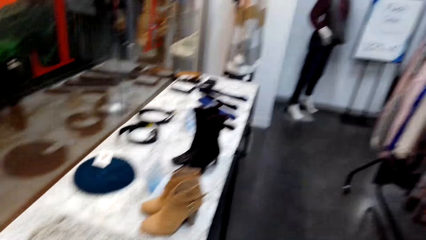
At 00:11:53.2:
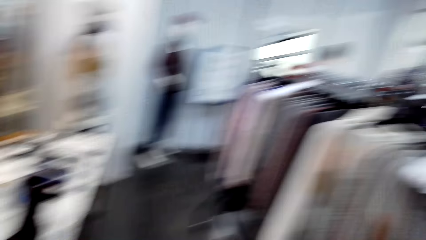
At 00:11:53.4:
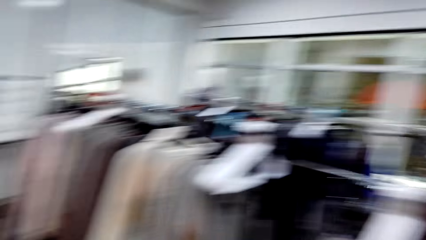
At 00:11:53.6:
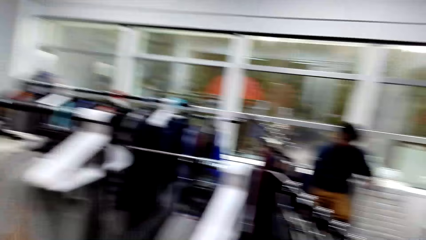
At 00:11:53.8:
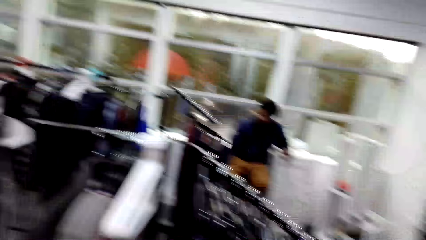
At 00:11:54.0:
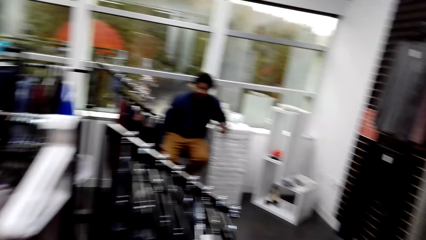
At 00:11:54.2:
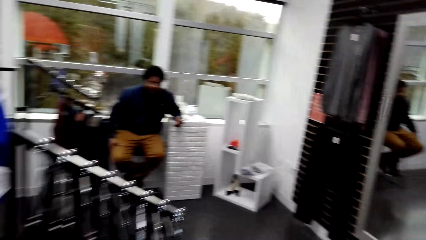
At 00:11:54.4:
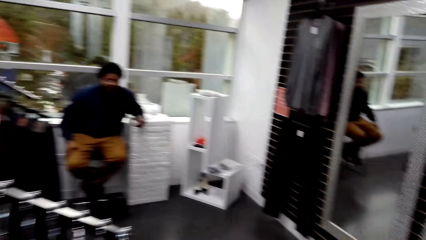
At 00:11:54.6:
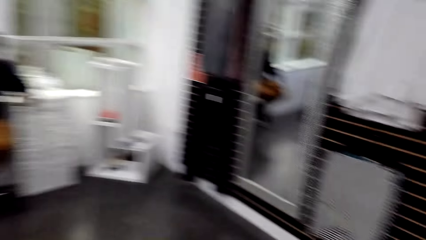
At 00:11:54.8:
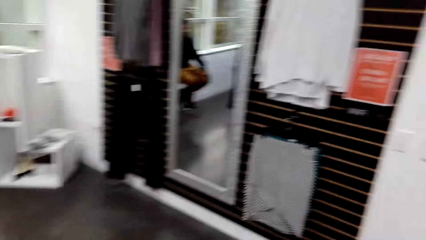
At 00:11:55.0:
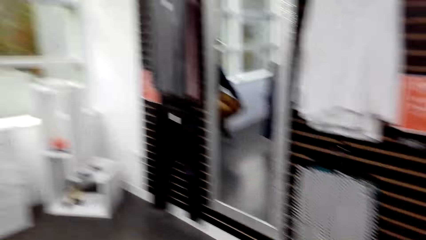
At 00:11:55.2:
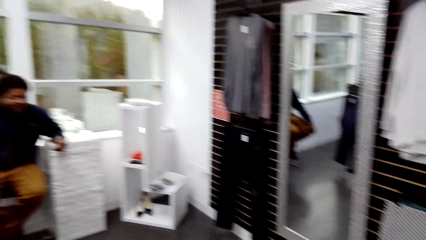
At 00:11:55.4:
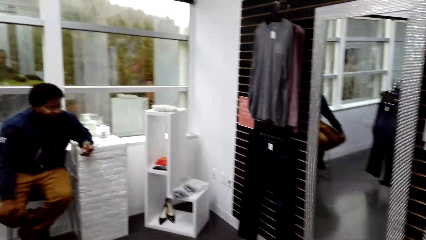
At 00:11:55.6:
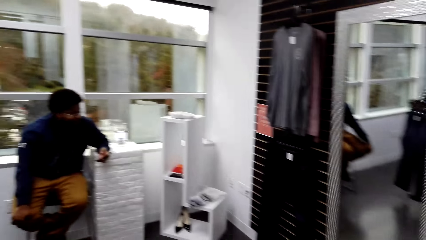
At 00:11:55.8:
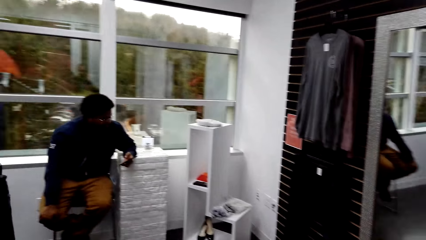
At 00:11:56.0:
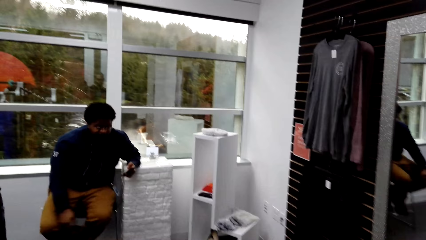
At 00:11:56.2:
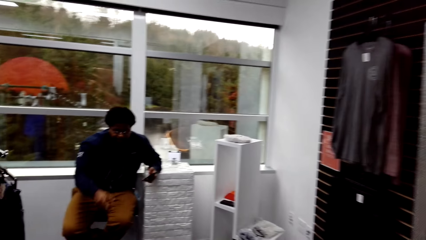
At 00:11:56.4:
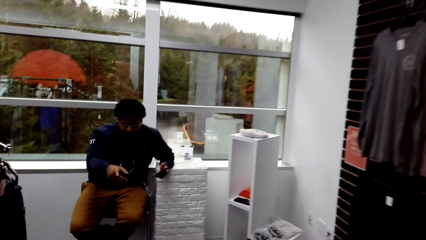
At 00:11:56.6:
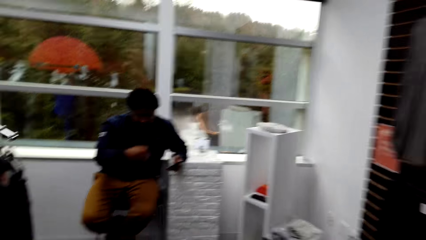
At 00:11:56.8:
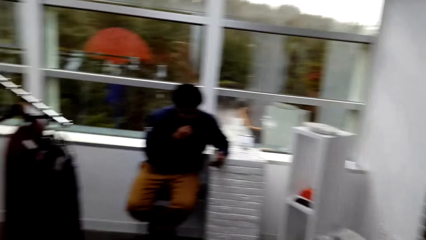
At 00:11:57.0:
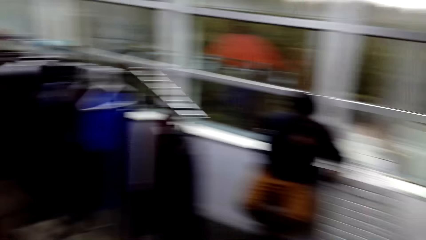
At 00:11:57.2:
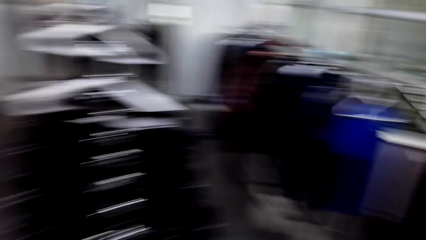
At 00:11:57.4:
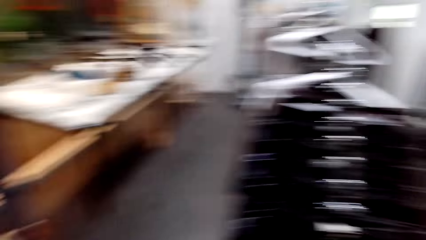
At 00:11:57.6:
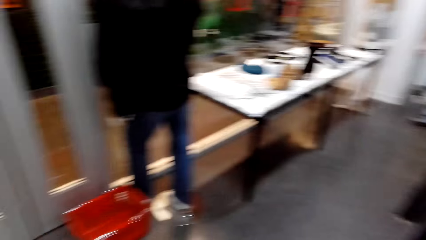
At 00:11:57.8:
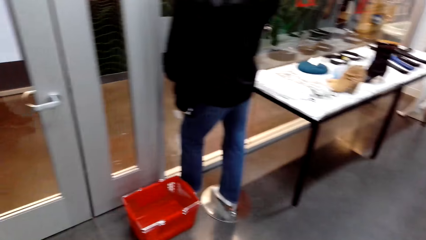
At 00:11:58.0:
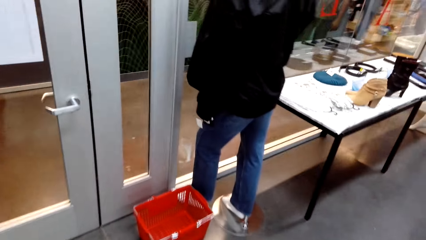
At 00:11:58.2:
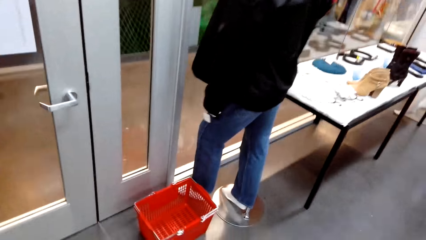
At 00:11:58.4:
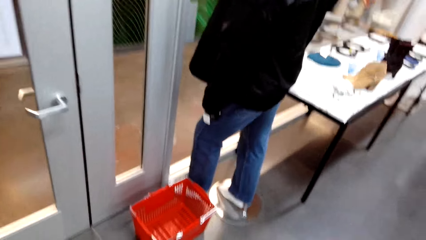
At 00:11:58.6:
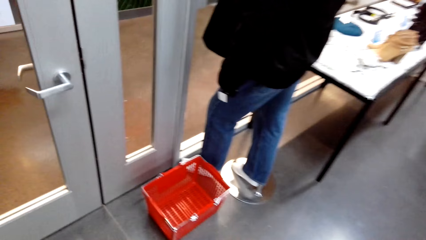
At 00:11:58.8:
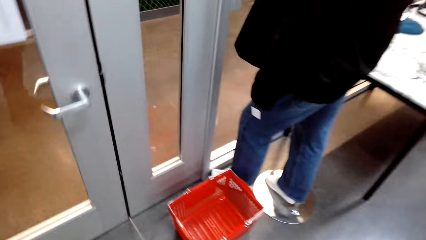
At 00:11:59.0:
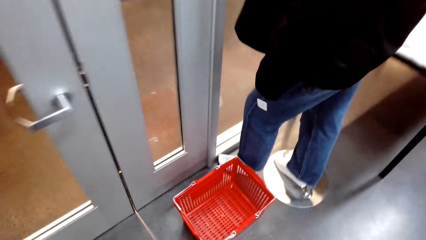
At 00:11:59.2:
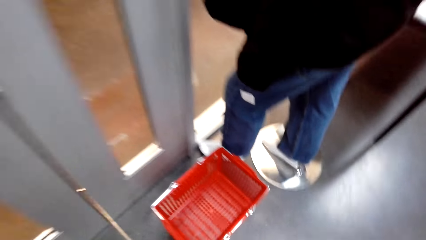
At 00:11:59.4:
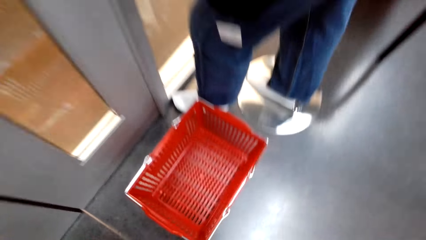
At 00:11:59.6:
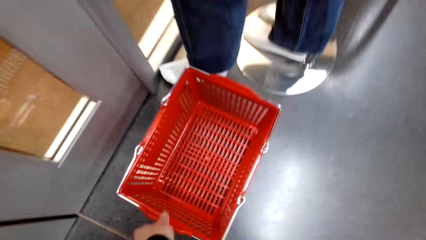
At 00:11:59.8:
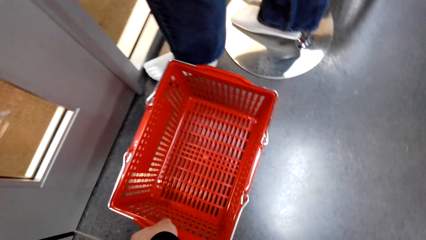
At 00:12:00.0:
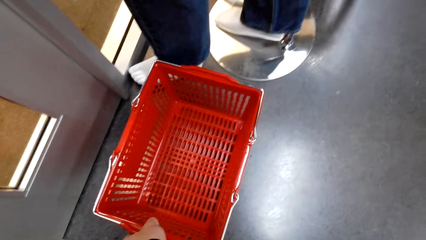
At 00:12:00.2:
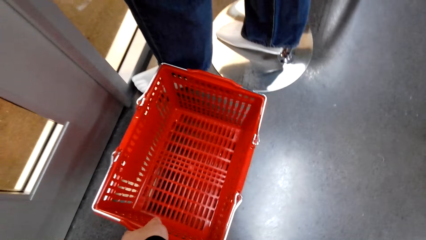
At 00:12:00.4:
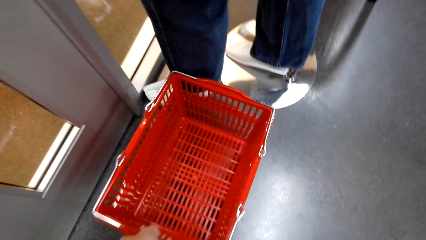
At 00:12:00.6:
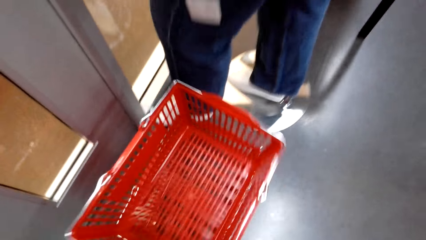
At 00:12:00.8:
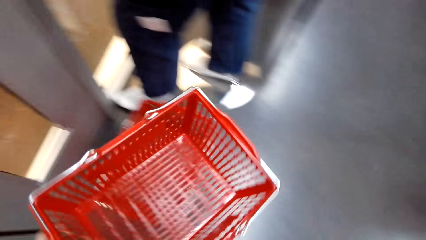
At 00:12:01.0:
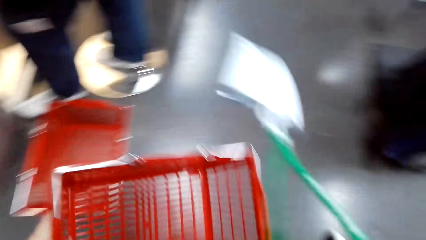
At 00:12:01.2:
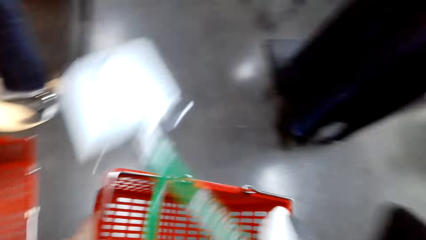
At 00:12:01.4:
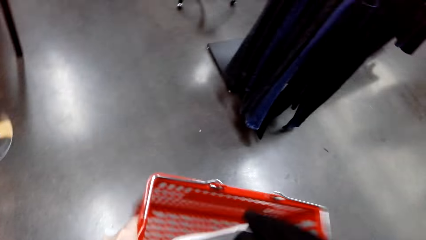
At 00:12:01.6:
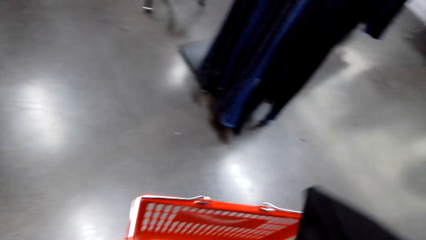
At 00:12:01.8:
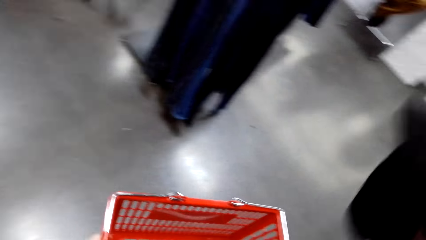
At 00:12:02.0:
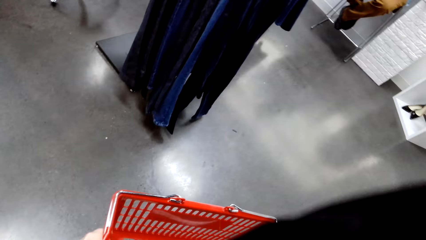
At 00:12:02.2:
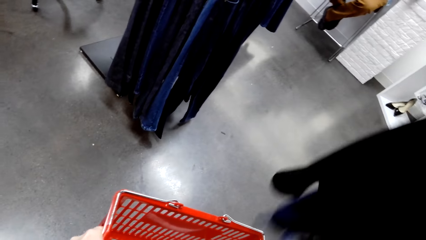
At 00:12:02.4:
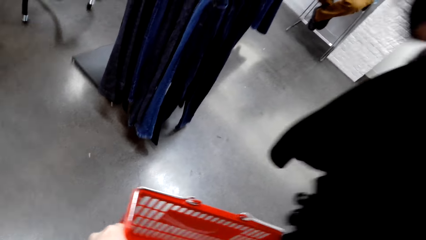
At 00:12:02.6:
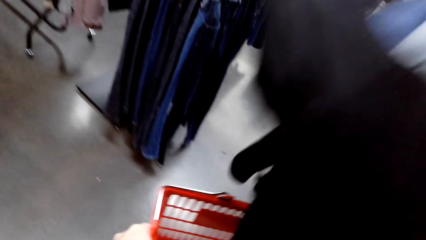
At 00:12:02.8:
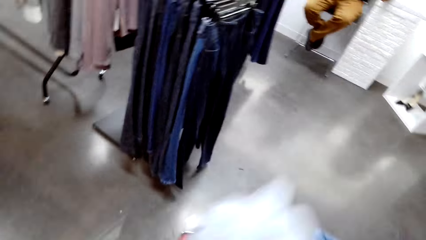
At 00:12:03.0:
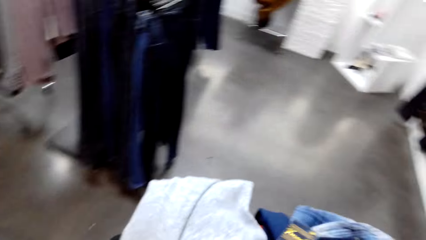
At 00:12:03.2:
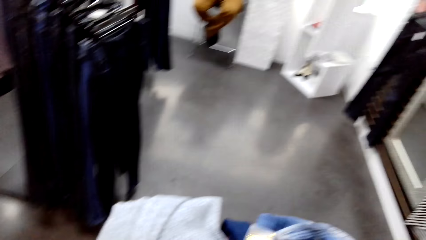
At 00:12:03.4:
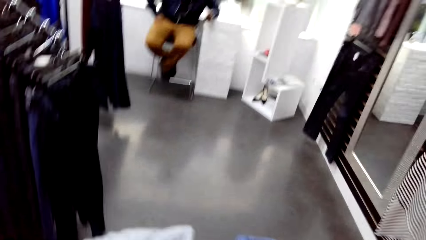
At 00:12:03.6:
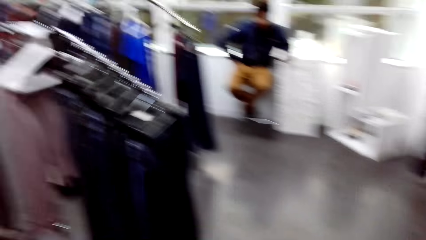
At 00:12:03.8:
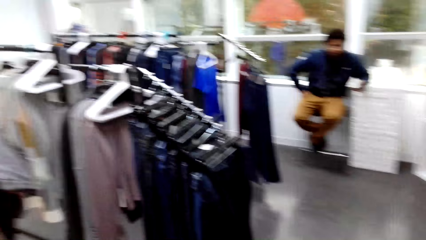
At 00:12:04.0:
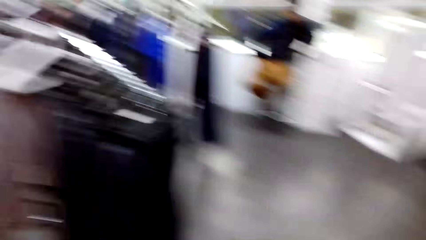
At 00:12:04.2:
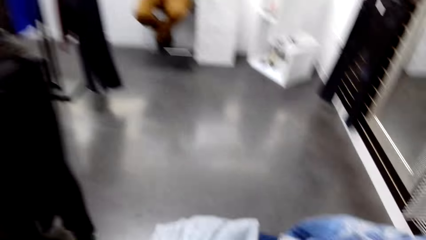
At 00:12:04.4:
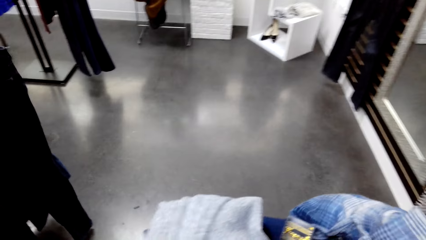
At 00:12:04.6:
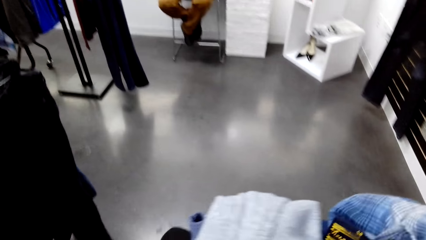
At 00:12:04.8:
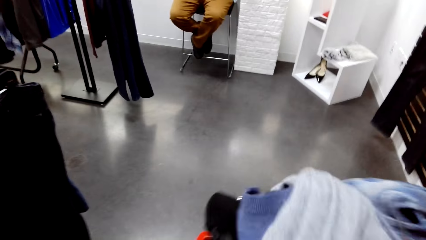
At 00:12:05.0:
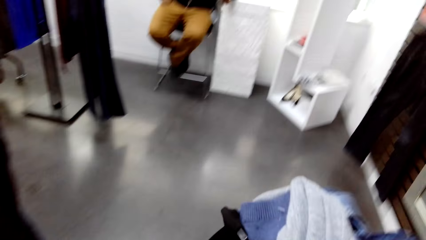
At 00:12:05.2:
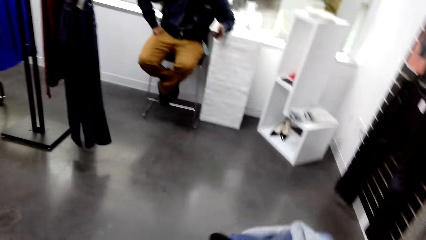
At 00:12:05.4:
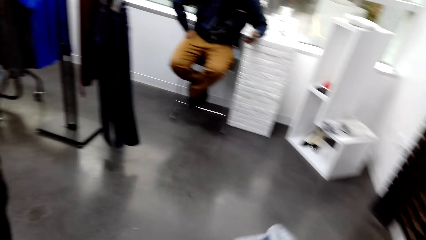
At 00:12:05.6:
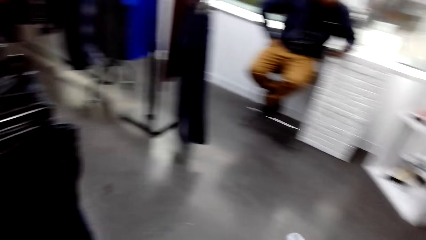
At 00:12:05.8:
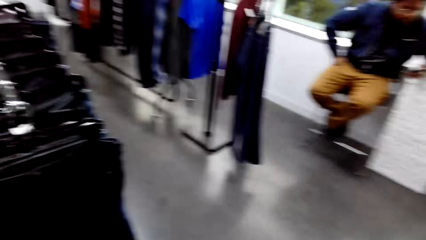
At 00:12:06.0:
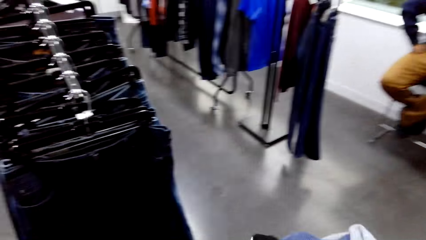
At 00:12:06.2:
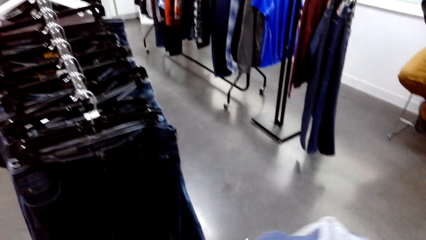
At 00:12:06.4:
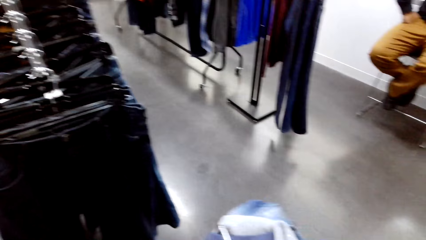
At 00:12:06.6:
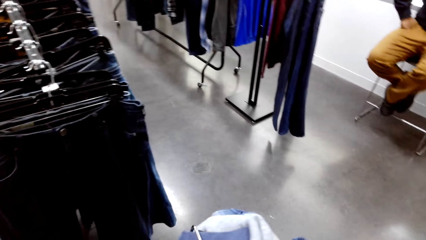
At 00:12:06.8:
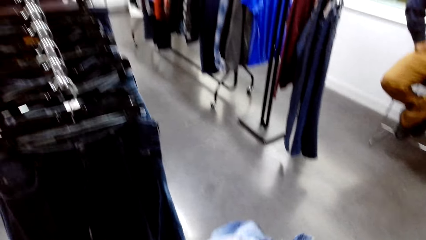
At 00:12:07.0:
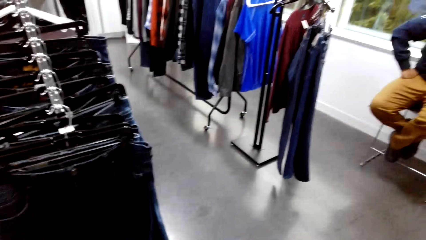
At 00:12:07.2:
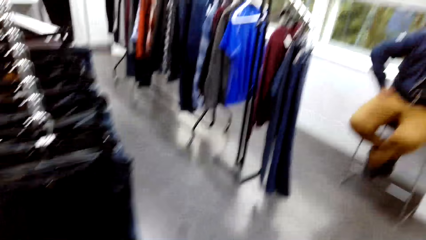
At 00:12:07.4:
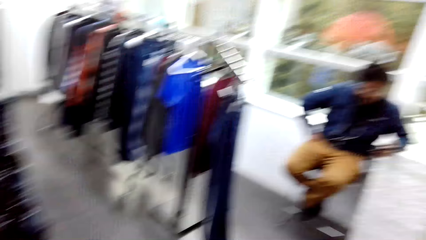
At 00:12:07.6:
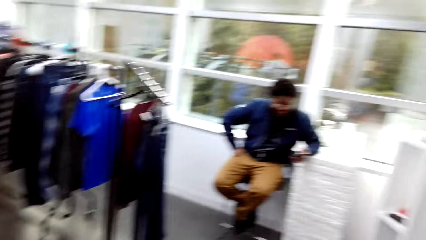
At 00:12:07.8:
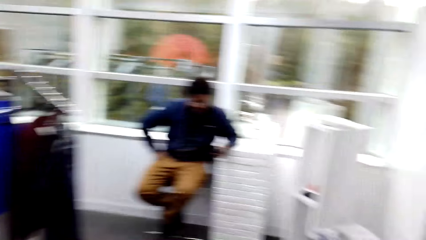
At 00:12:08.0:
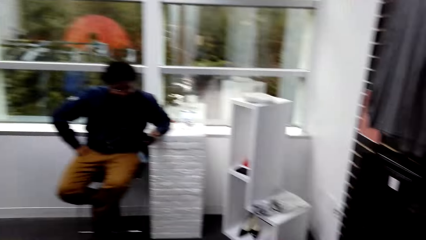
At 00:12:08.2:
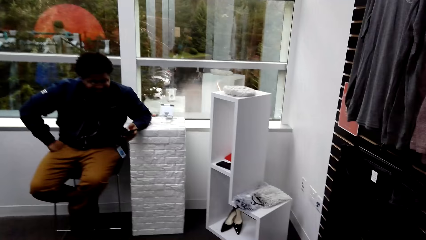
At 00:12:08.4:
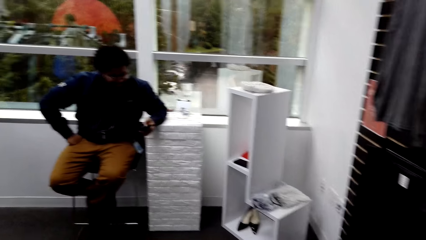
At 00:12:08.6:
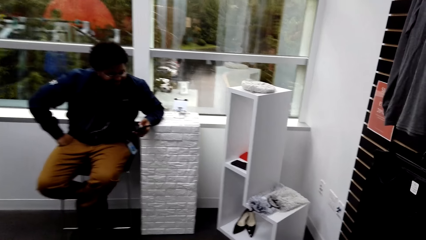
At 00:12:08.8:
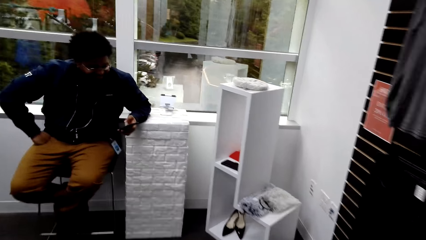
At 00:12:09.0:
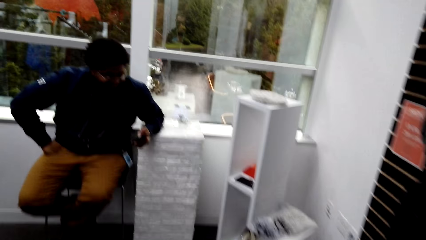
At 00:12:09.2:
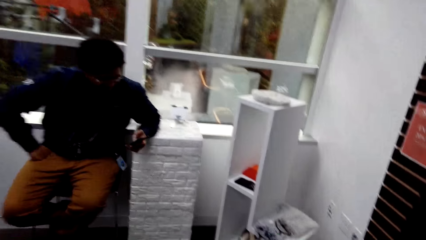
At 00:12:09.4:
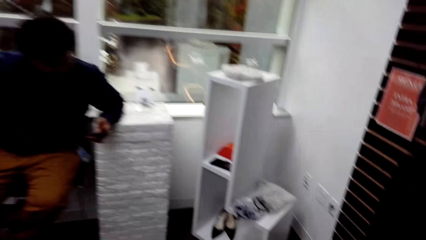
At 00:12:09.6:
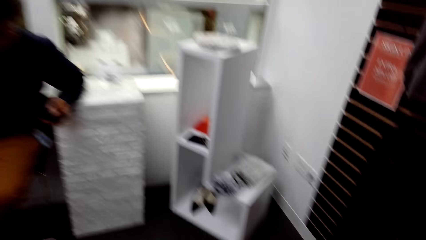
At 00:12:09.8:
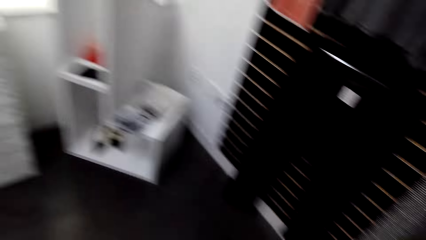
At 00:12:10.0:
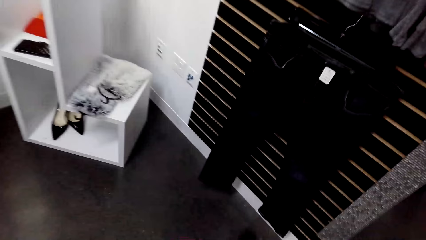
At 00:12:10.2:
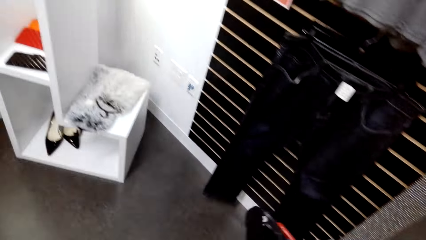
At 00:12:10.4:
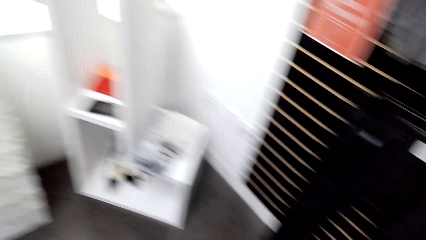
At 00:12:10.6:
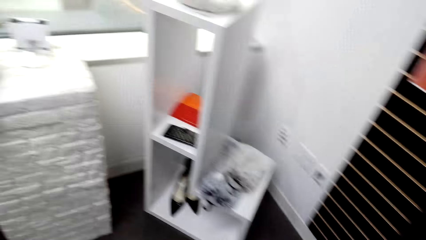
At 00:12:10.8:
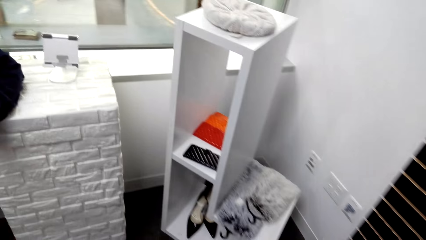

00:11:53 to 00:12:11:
The camera wearer converses with a man. The man points at a crate on the room floor and moves his hands. The camera wearer walks around. He picks up a shopping basket. He carries the crate from the floor. He puts cloth in the shopping basket. He drops clothes in the crate. The man sits in the room. The camera wearer fits clothes in the crate on his way in the room. He converses with the man on his way towards a cabinet stand. He looks around the boutique and walks around the boutique.
